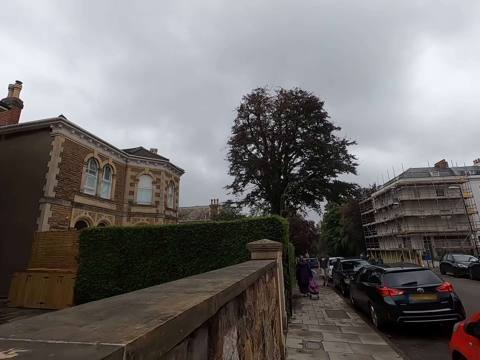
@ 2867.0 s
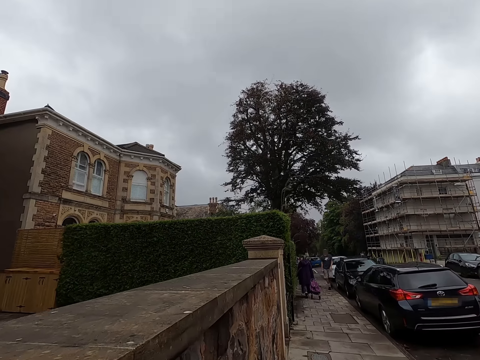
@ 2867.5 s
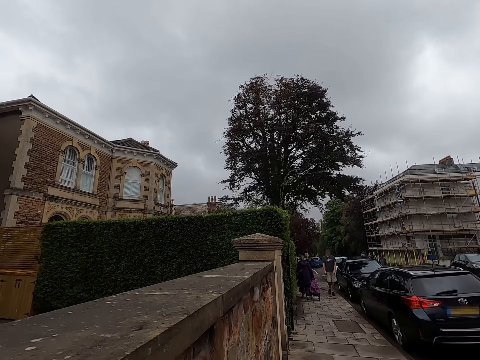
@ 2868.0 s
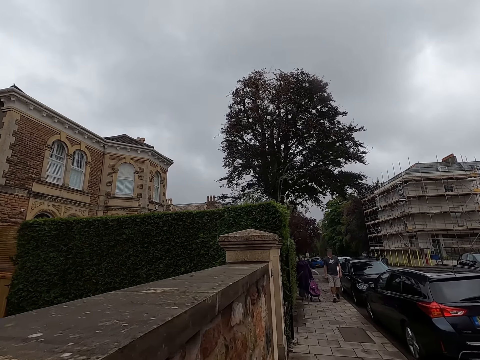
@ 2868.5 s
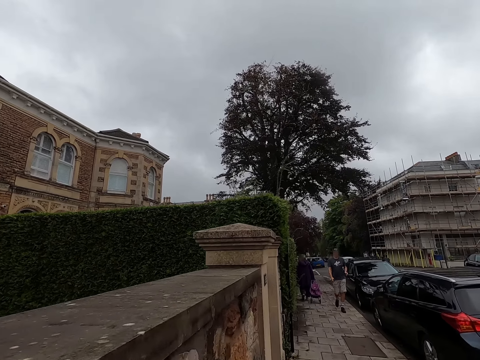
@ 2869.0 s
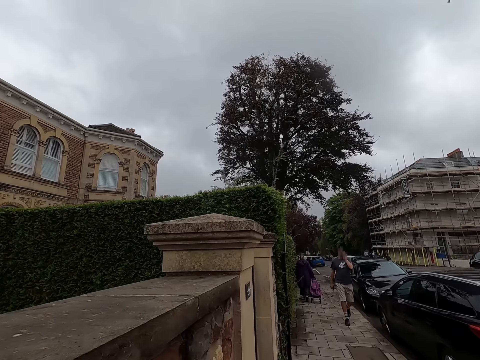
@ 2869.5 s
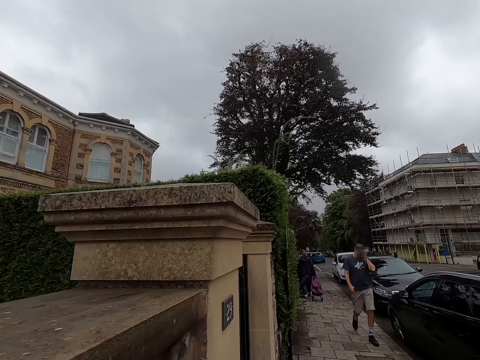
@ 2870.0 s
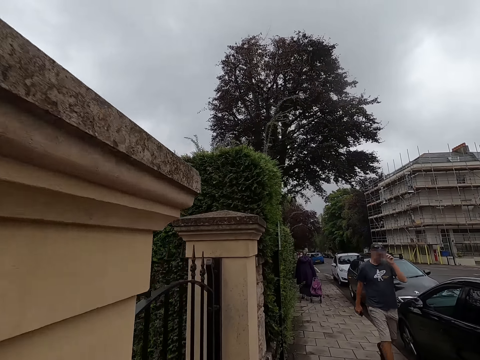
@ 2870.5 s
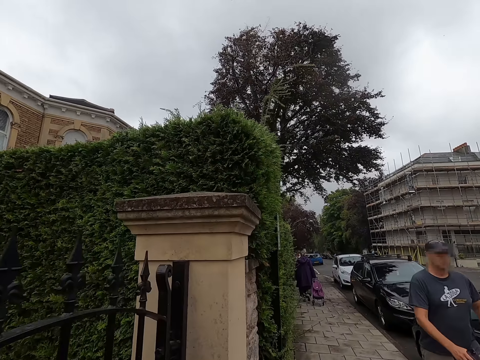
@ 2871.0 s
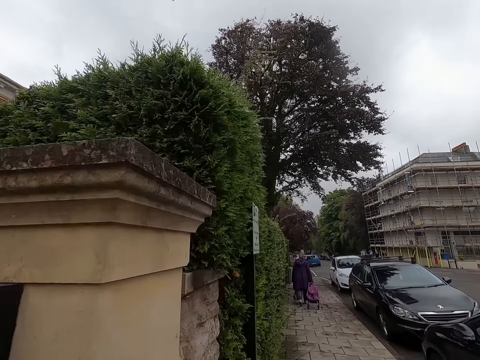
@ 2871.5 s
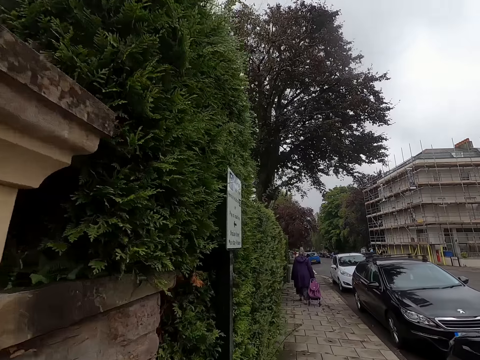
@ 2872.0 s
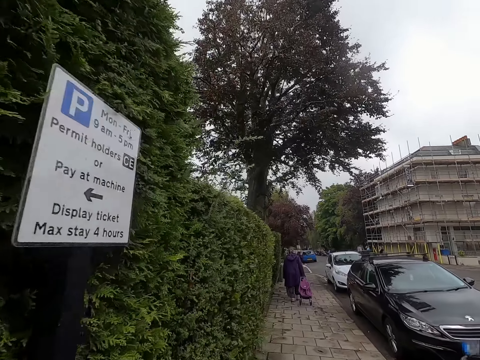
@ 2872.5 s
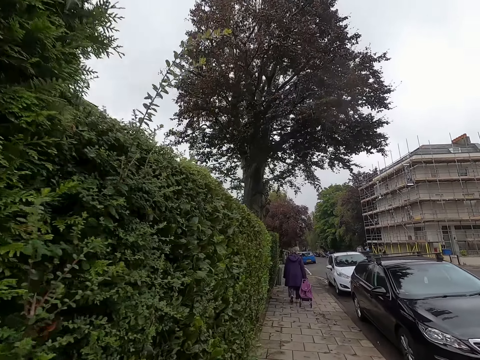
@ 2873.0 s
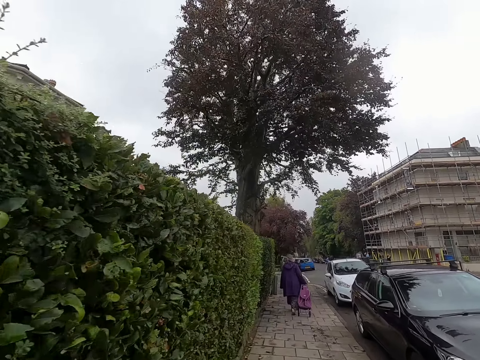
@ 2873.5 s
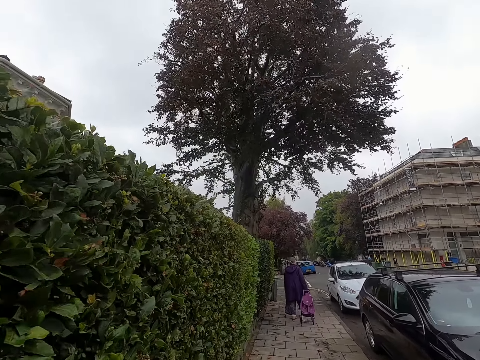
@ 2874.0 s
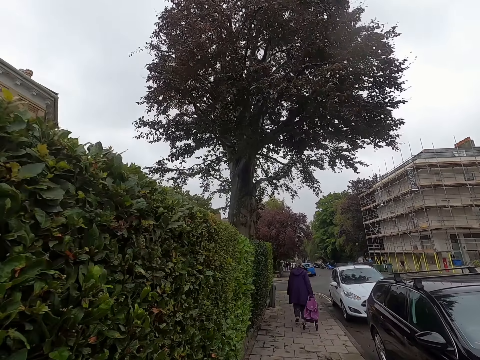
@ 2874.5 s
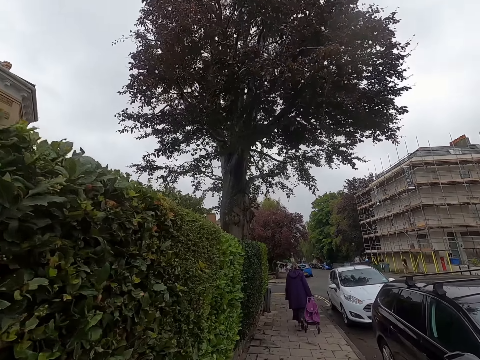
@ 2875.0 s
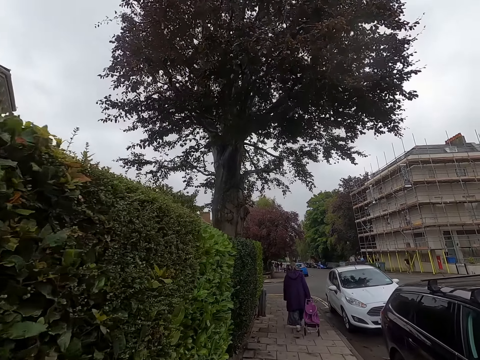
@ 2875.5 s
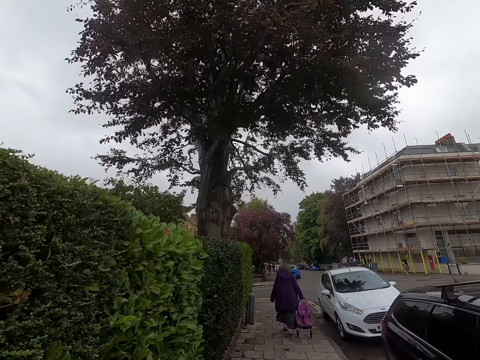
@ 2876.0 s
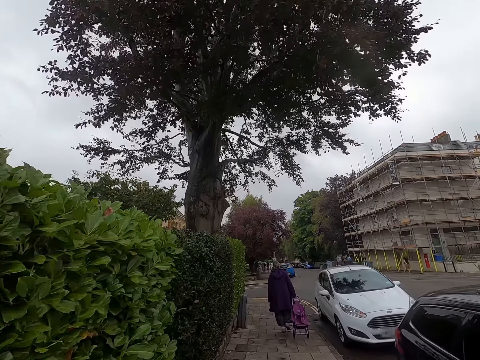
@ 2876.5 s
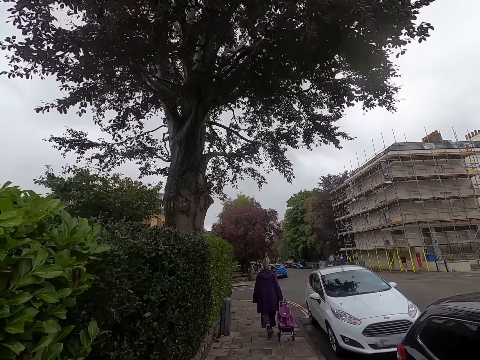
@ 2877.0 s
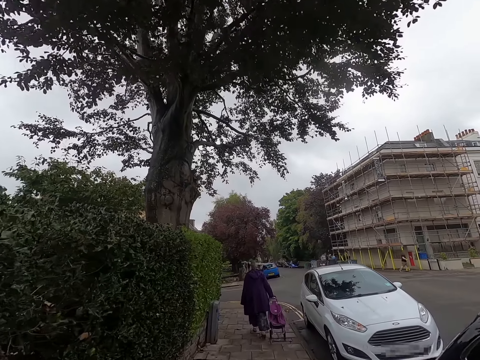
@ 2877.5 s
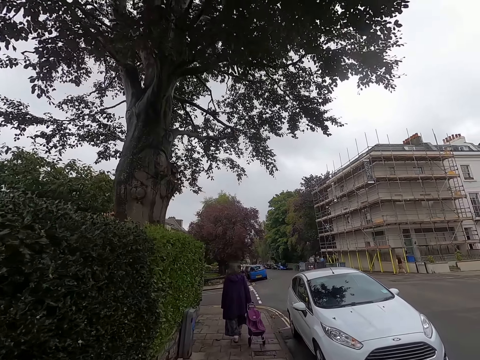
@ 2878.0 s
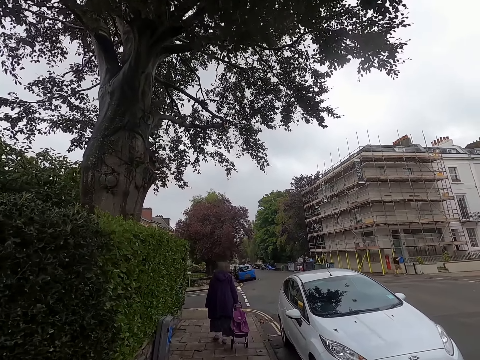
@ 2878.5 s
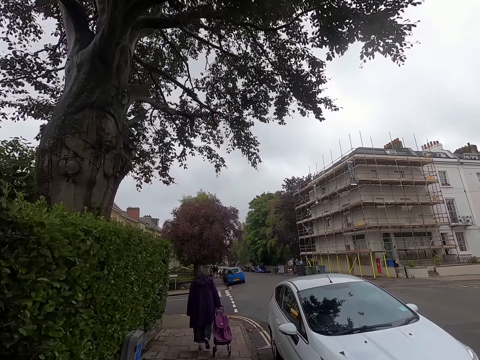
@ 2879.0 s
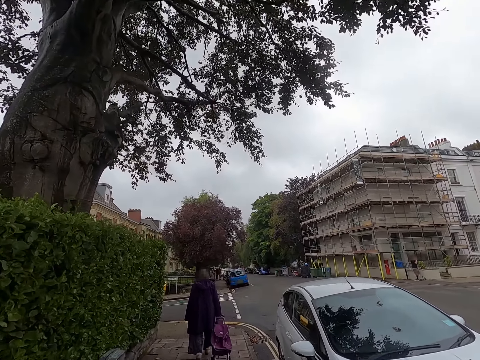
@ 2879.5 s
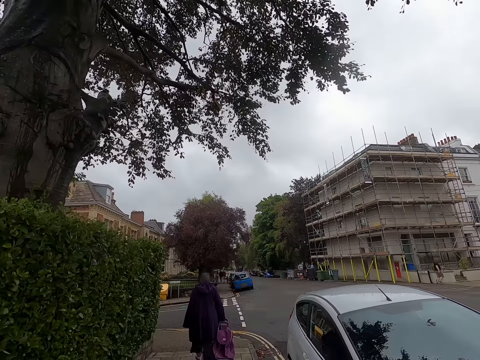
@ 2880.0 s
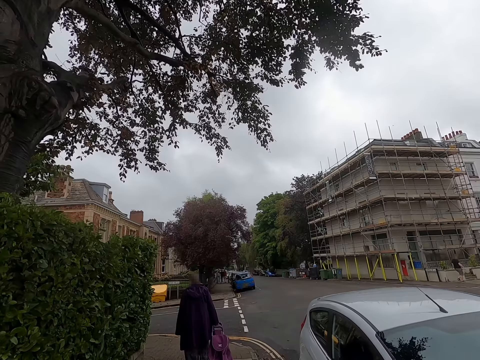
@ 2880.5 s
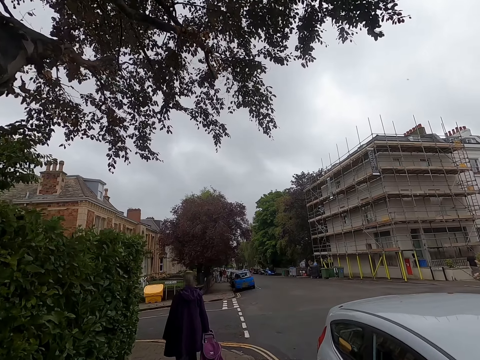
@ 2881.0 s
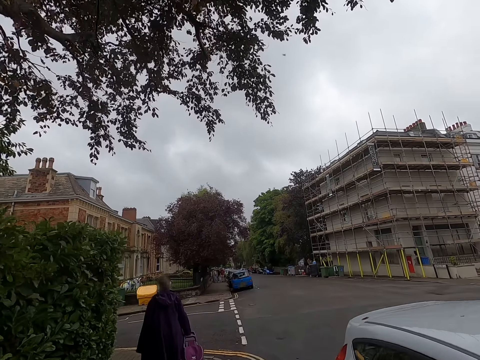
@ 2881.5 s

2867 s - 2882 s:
The camera wearer walks past a man.

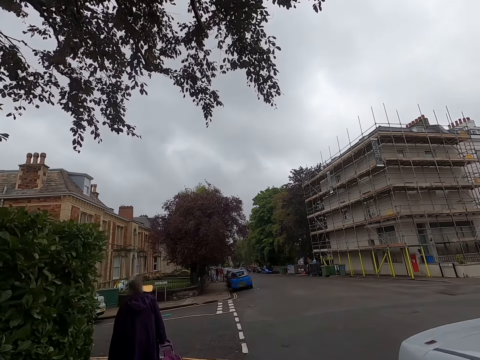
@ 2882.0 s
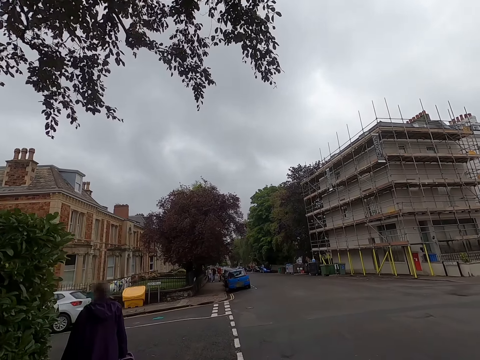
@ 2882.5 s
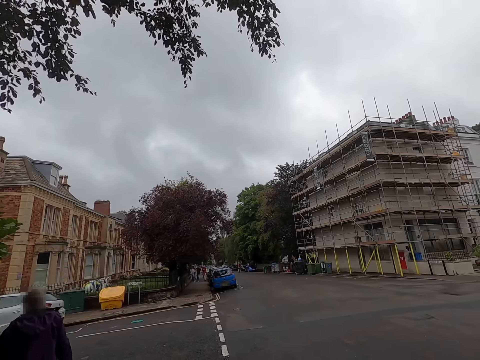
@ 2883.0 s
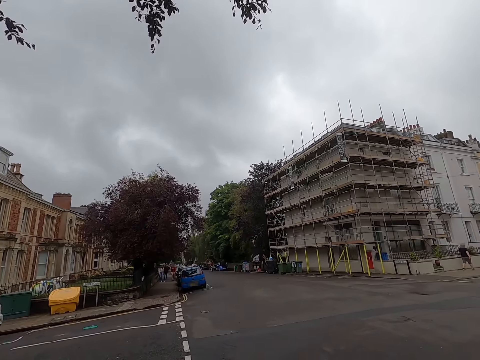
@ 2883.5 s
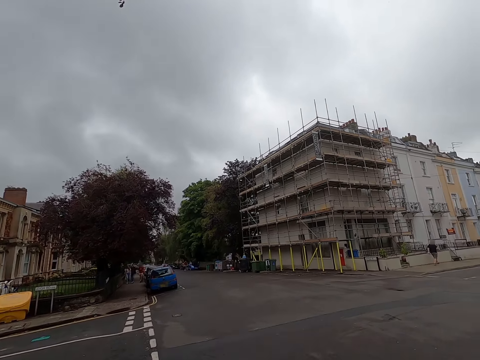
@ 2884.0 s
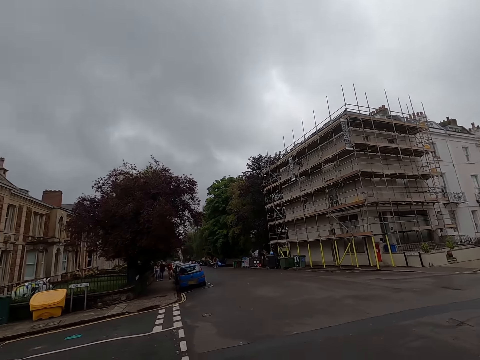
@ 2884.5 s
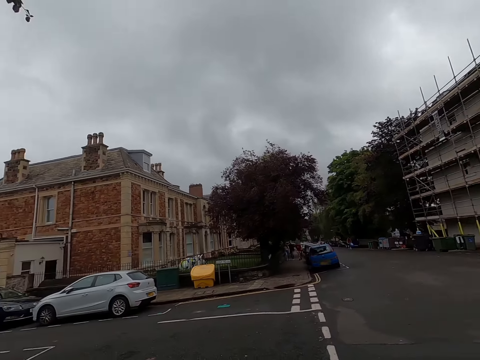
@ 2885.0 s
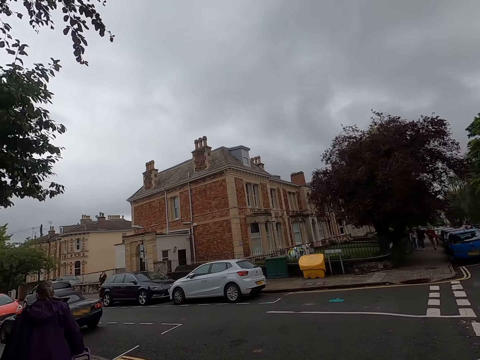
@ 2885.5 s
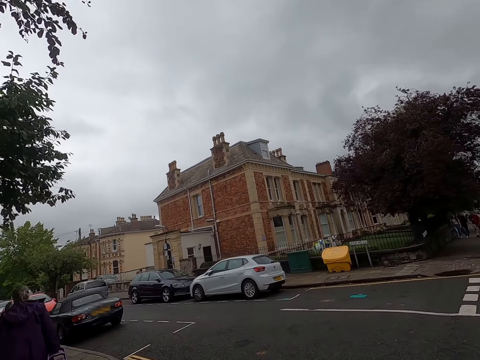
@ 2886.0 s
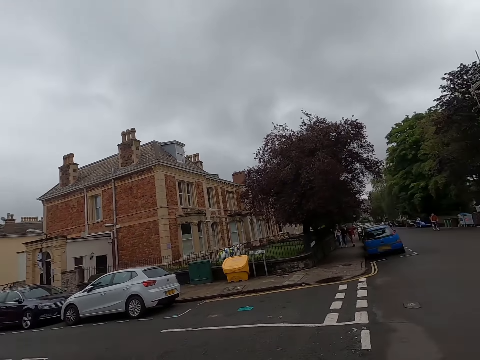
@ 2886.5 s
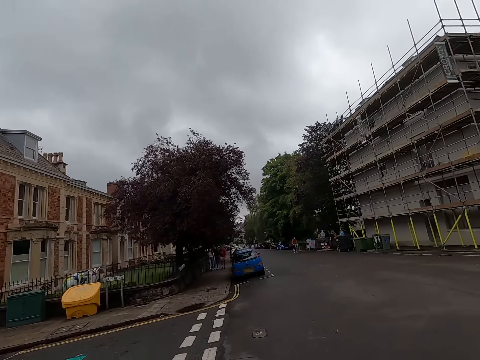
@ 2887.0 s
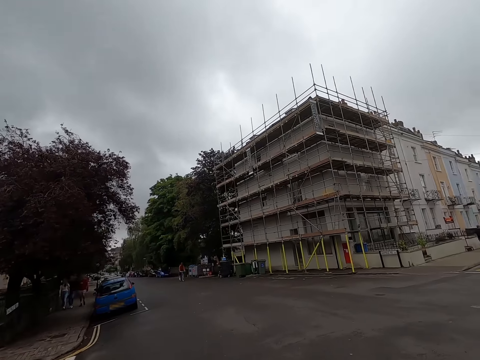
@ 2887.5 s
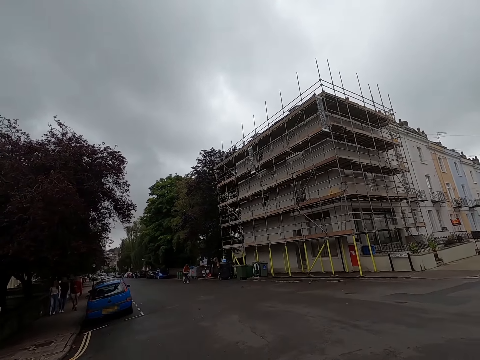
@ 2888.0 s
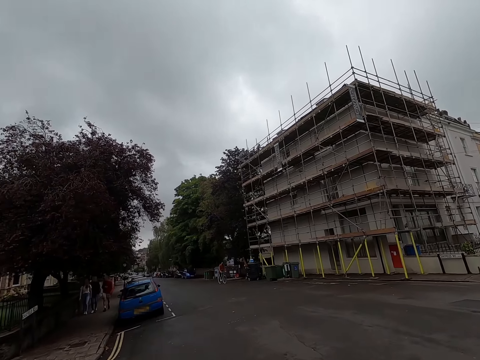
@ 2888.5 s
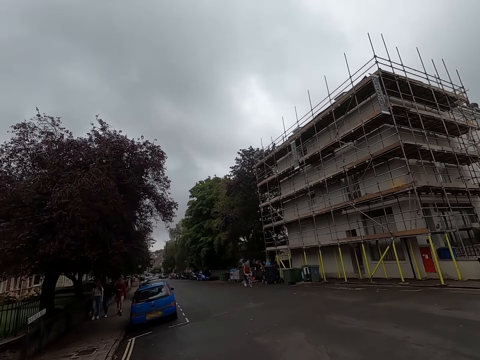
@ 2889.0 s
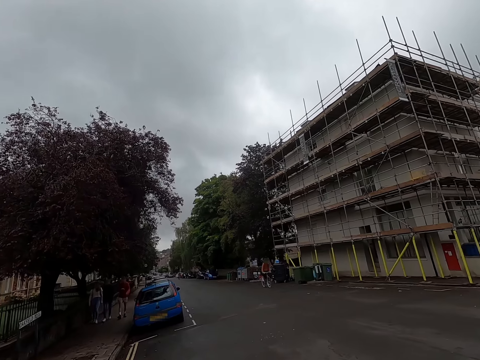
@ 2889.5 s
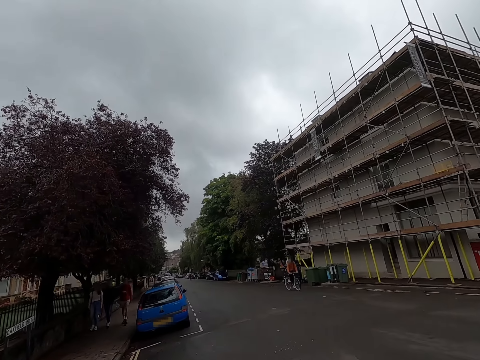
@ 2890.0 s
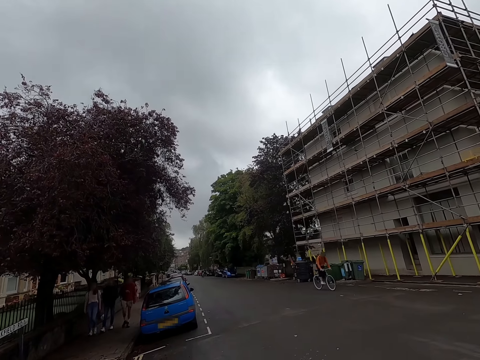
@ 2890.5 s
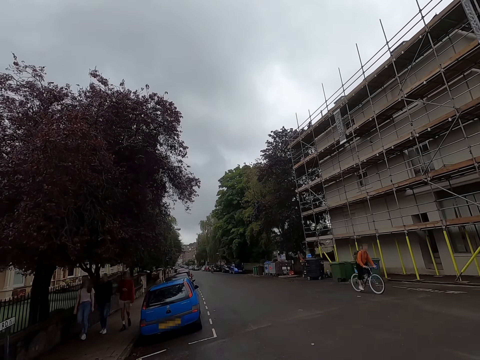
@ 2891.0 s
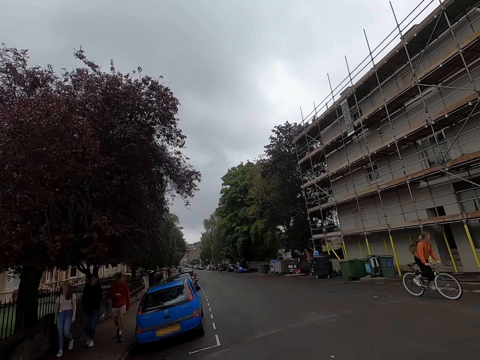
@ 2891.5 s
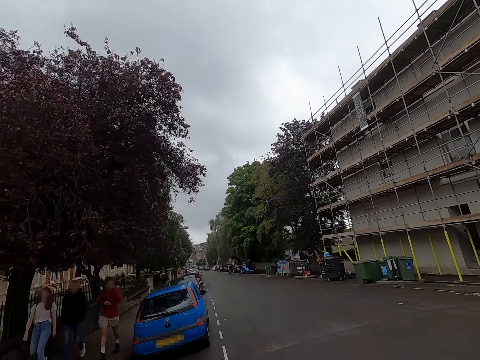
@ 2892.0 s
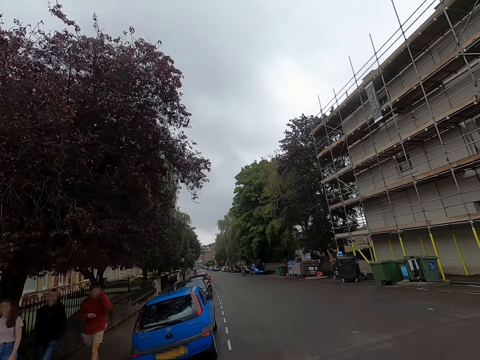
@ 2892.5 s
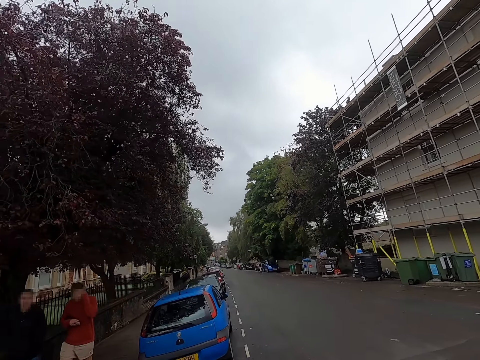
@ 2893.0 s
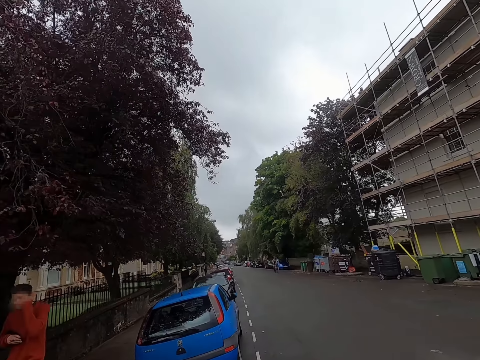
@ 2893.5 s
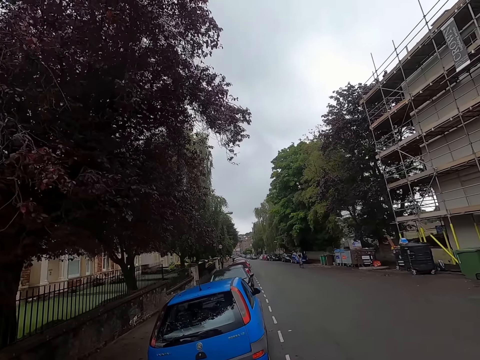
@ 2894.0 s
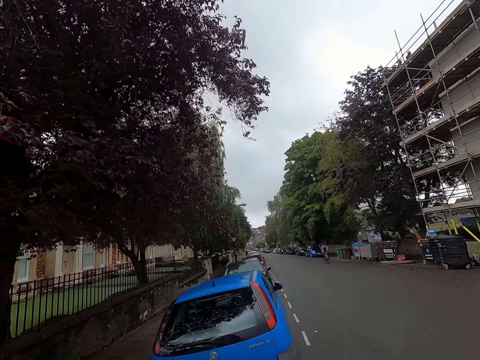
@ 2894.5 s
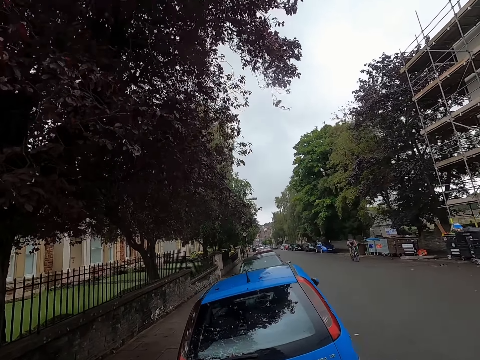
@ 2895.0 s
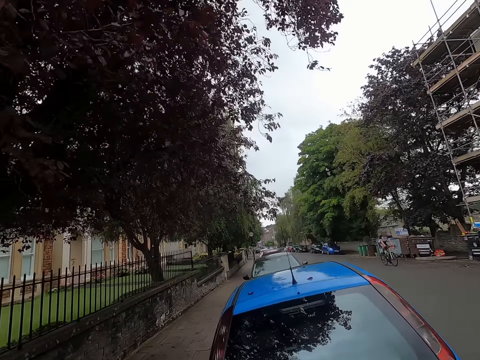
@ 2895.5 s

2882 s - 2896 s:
The camera wearer turns right then left. A man converses with another man and a woman. The camera wearer crosses the road. A third man rides a bicycle past the camera wearer. The camera wearer walks past the first man, the second man and the woman. They walk on the side of the road.
